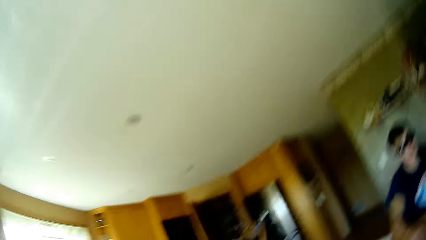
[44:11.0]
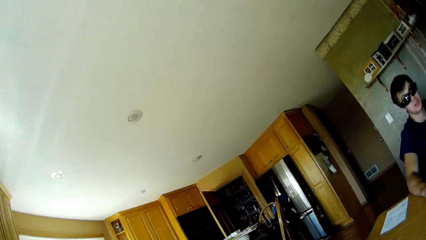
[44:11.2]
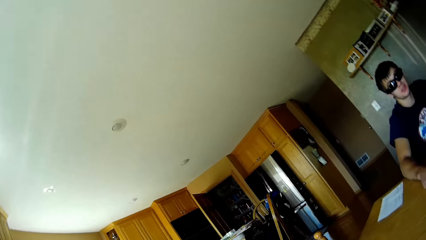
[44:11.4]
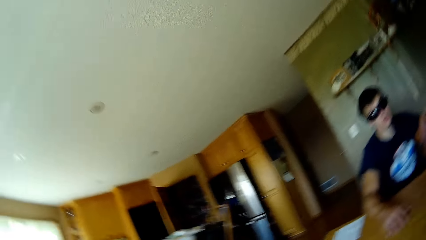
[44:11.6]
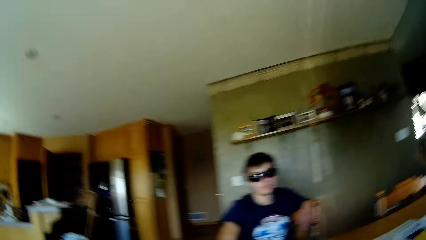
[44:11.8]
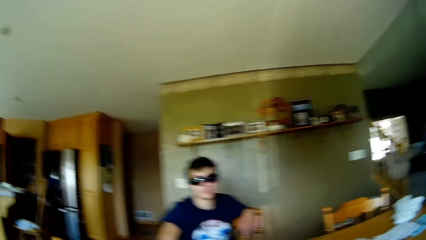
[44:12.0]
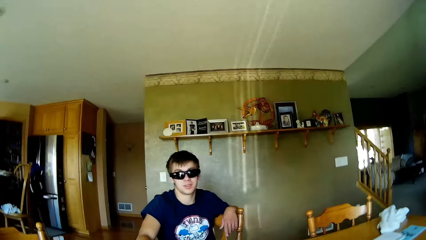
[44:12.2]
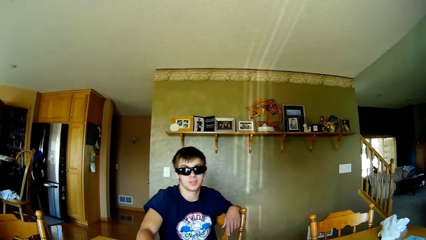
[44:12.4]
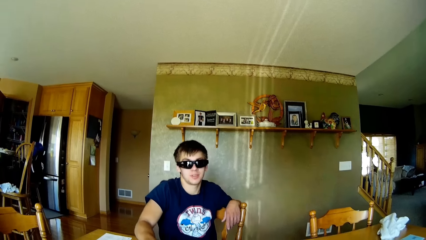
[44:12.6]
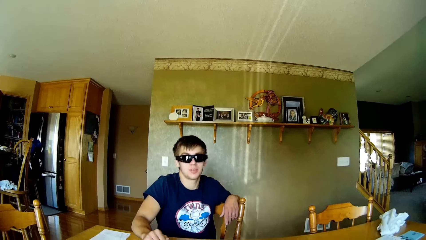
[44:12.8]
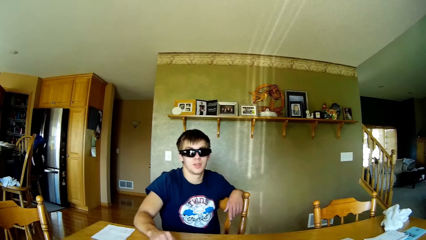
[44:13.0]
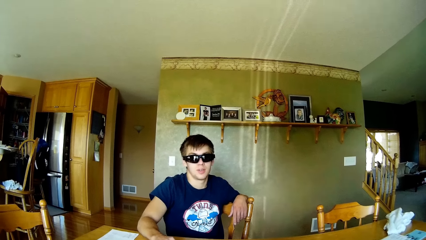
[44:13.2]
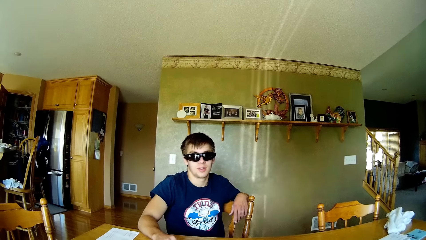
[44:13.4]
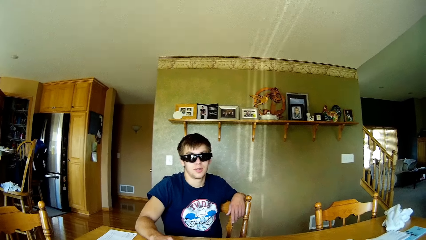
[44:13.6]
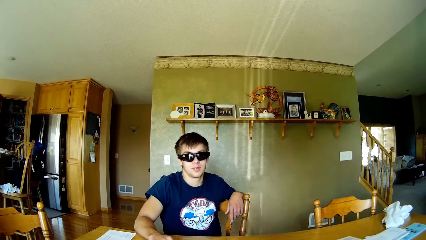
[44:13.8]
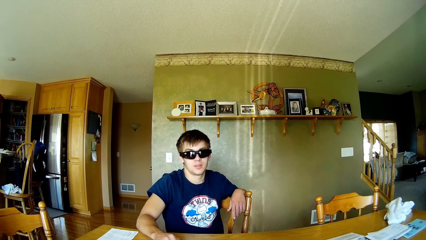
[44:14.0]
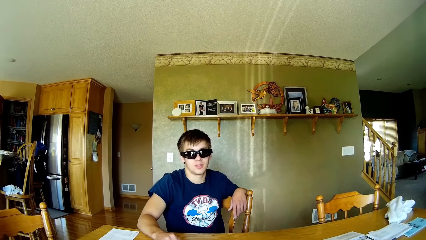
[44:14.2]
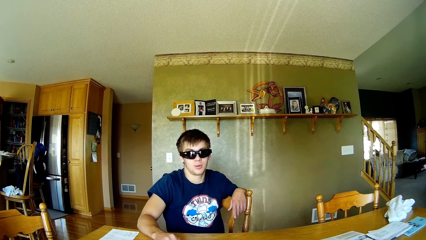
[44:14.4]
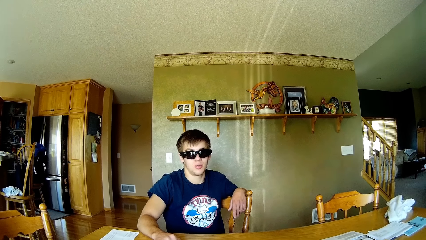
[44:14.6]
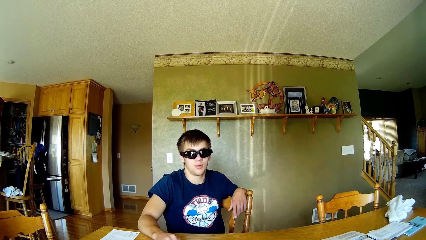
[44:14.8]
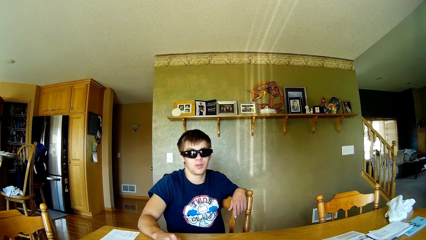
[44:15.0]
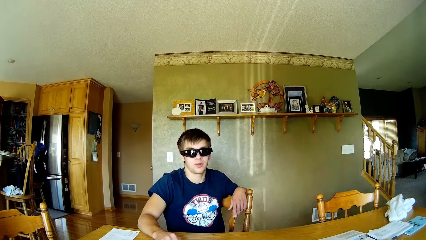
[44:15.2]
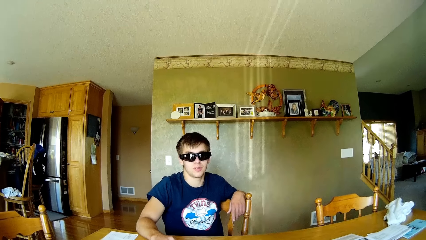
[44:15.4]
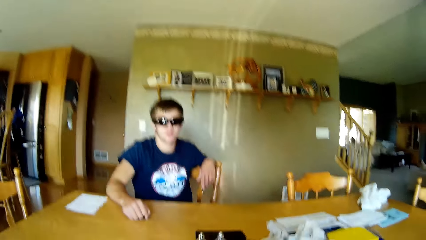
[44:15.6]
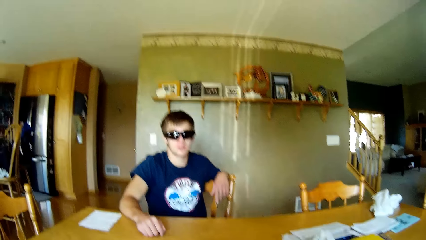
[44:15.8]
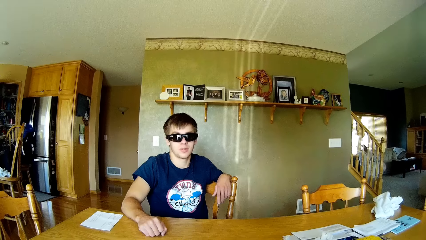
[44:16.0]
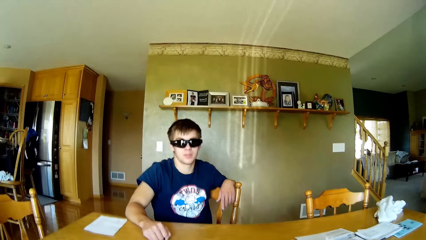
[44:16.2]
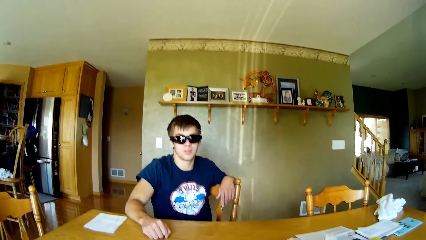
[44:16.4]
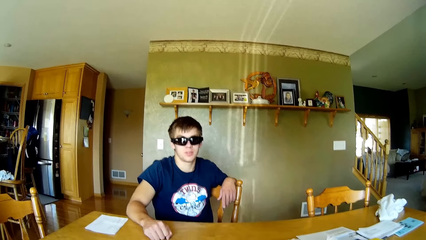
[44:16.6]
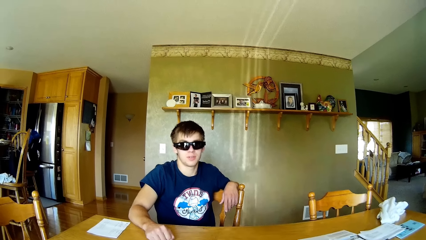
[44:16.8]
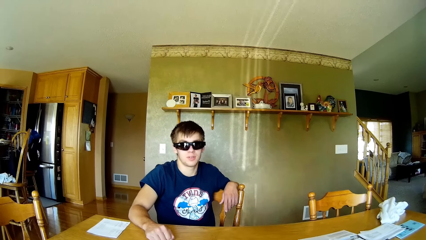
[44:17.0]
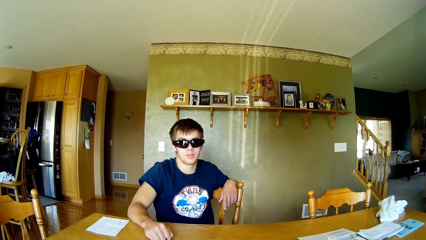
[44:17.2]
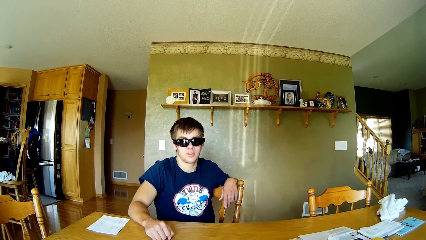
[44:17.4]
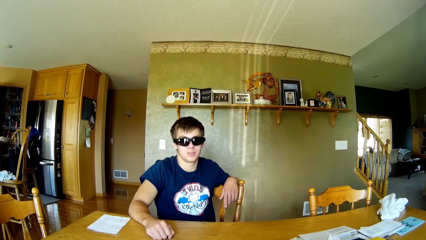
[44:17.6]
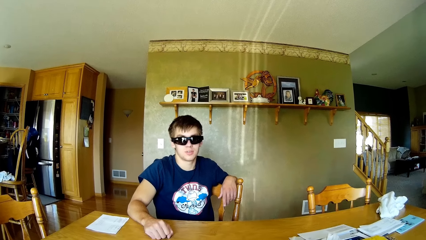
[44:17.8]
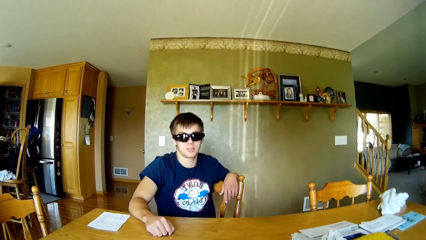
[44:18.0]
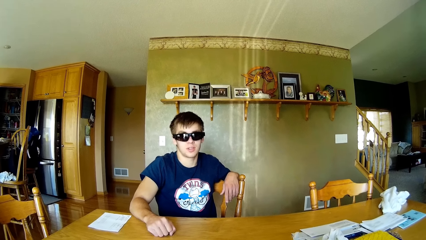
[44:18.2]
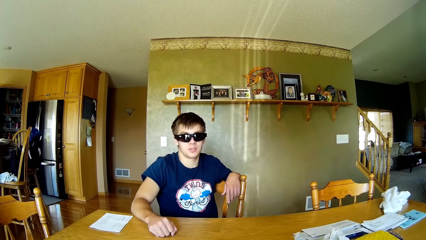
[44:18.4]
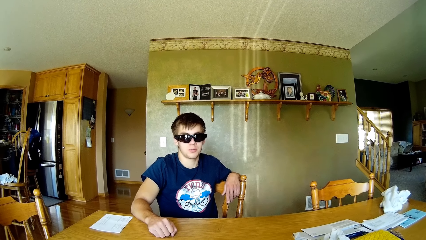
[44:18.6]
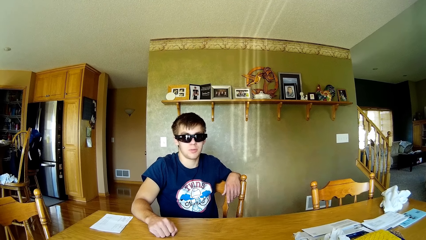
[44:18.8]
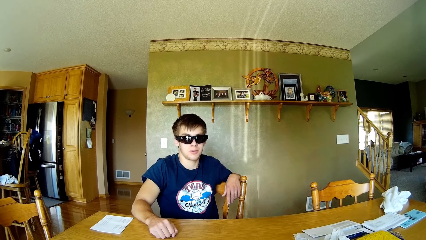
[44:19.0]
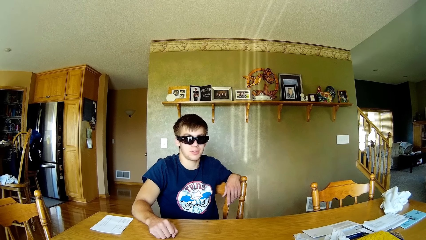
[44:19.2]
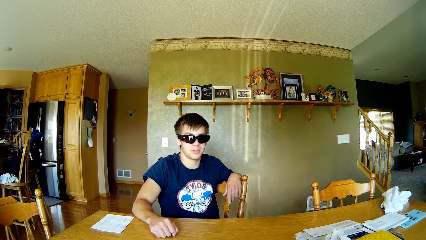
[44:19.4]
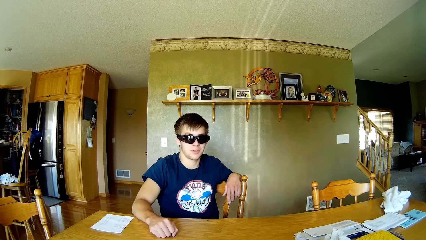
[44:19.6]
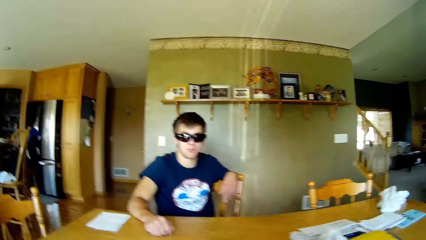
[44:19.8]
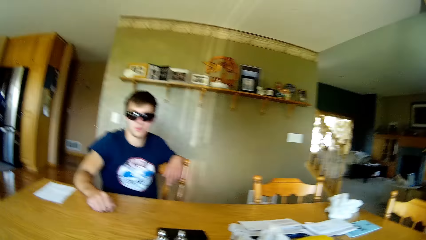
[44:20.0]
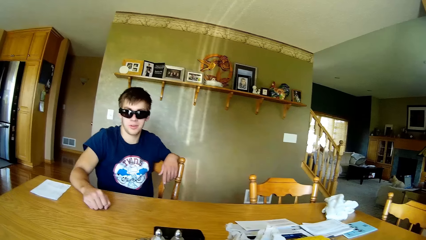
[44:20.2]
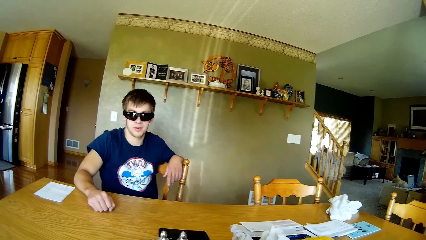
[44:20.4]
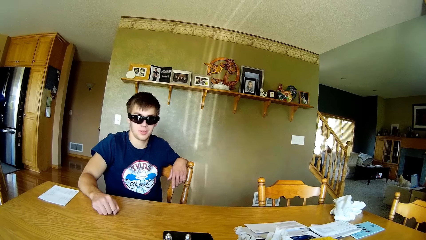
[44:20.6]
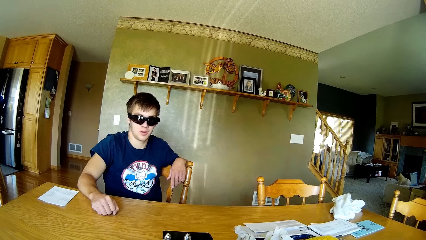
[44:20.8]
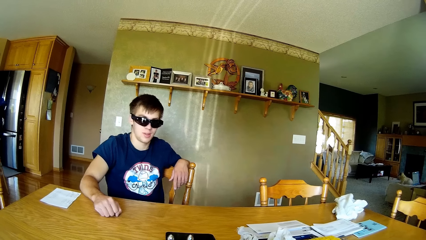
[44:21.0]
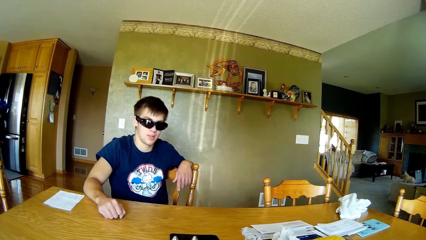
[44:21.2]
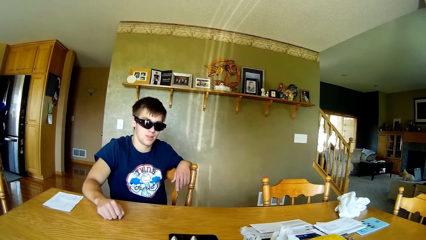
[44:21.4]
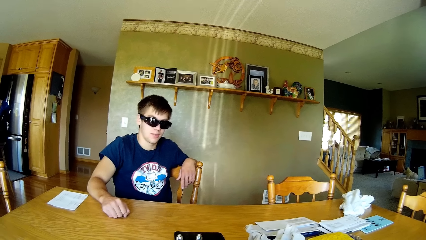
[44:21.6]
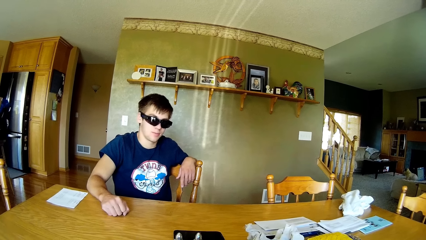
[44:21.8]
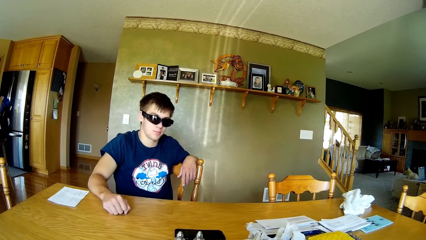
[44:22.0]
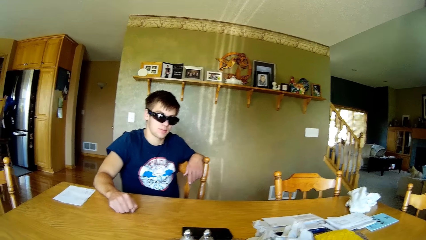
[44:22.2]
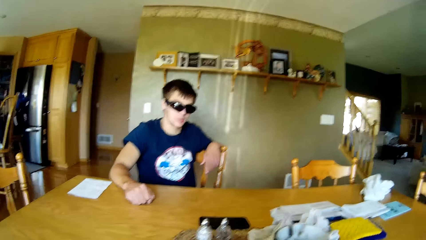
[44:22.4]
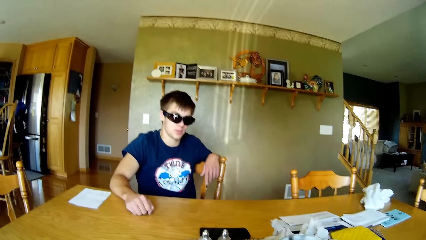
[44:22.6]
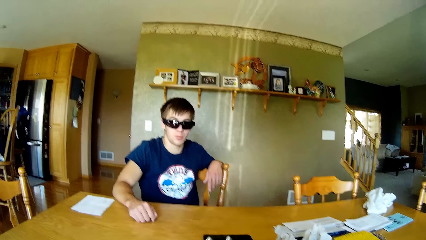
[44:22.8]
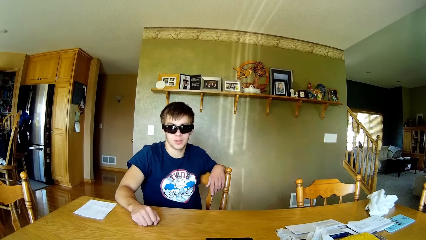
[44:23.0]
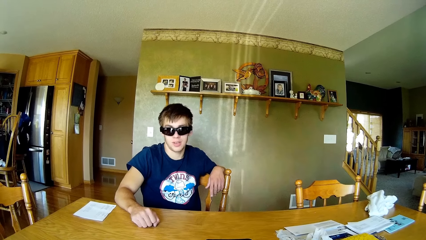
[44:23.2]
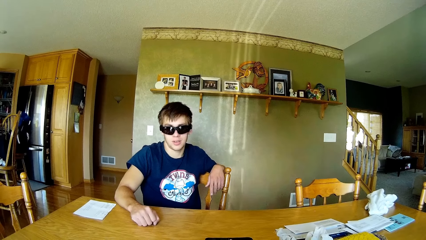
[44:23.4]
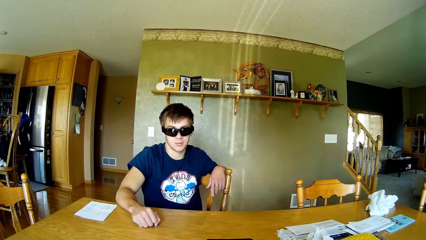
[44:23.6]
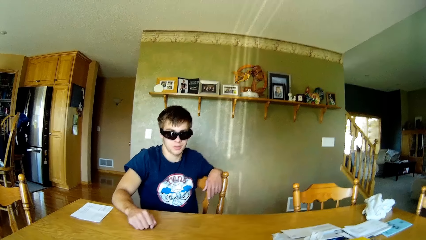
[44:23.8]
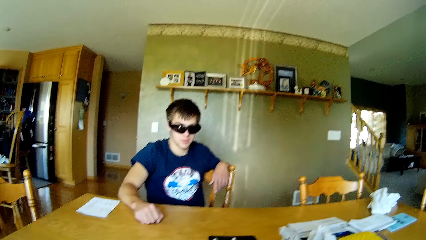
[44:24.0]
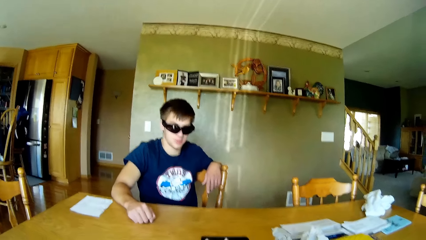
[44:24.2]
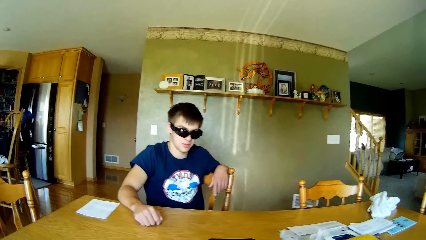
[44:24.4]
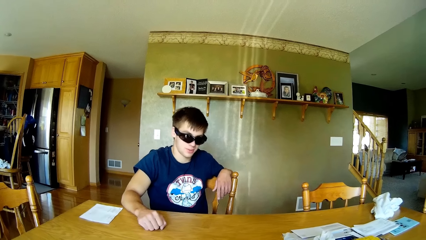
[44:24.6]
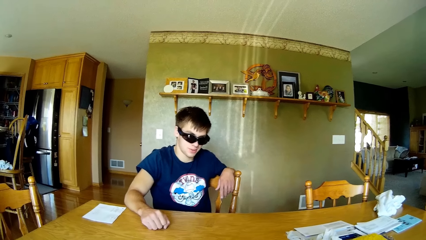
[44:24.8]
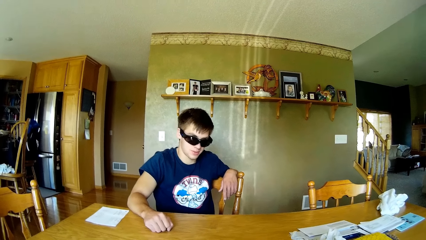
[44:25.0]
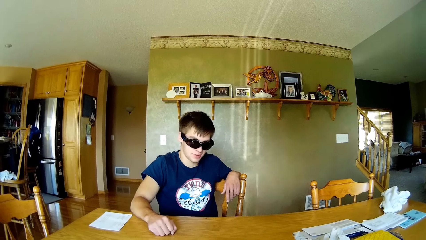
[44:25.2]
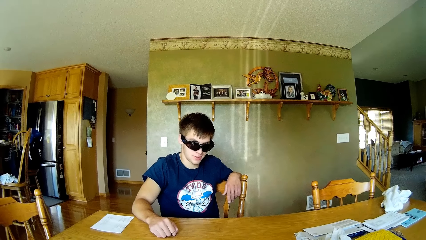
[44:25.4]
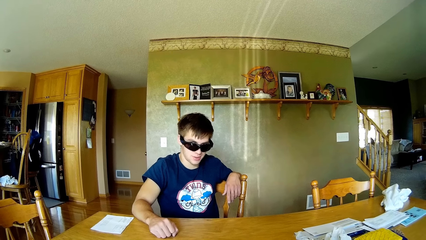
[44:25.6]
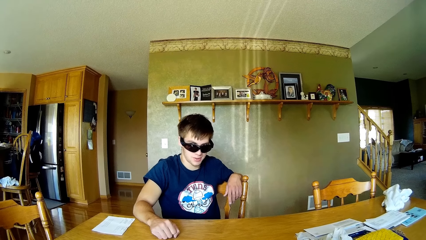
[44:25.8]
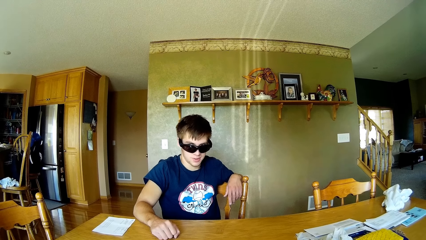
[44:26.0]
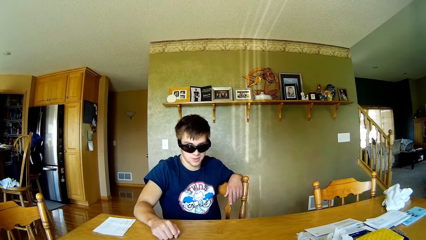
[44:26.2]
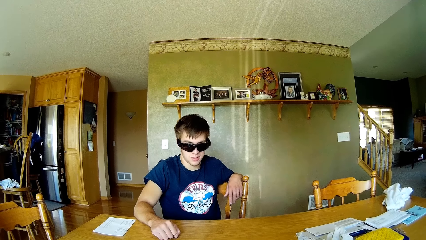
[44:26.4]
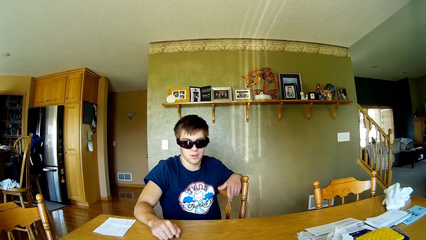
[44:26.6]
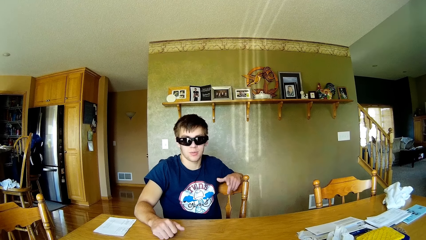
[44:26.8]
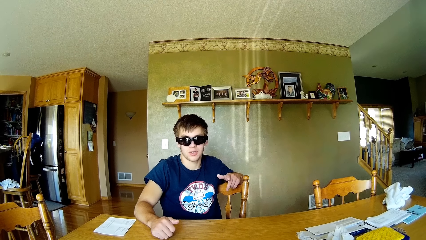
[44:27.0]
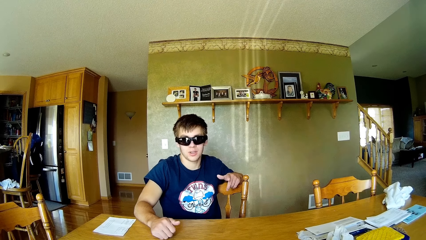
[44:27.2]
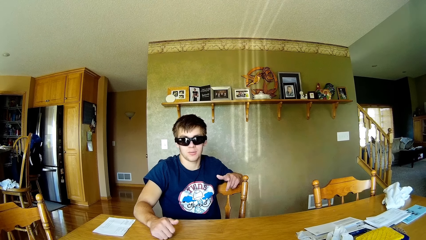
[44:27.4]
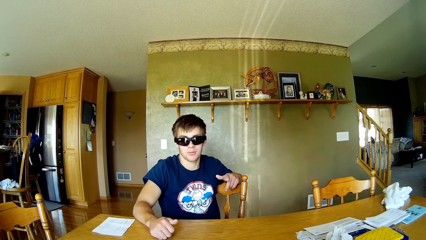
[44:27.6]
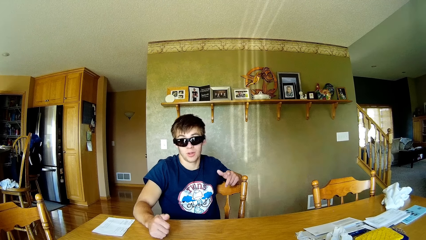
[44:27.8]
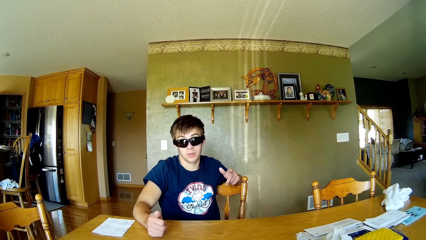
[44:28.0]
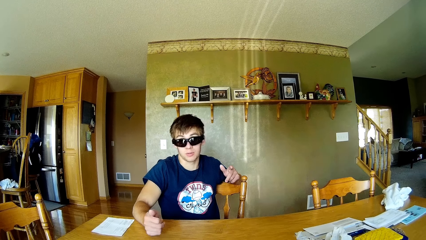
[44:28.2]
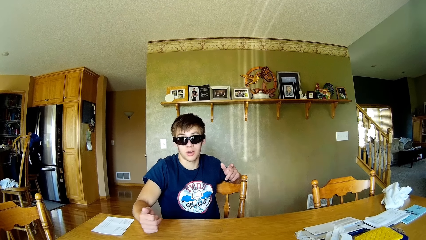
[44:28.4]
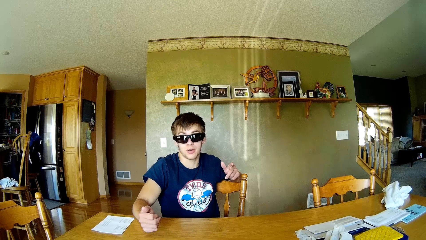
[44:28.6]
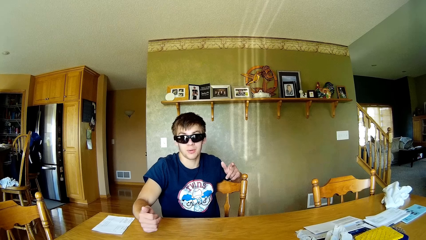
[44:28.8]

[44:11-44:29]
The camera wearer looks around. They talk to a man. They interact with the man. The man moves his hands.
